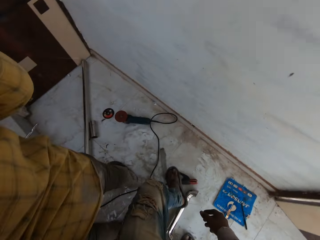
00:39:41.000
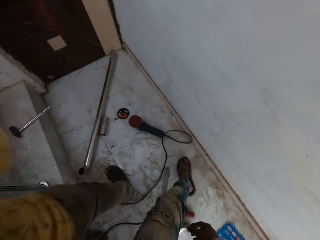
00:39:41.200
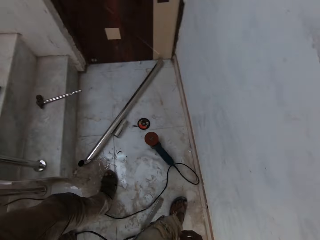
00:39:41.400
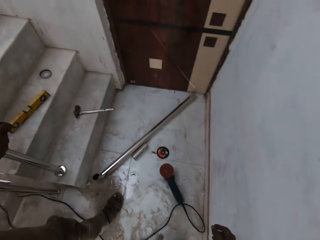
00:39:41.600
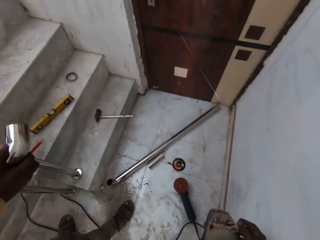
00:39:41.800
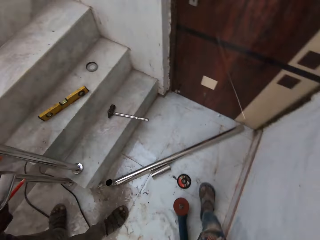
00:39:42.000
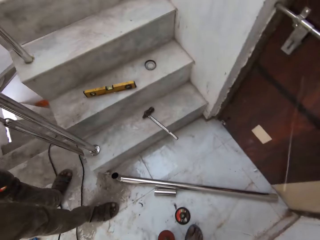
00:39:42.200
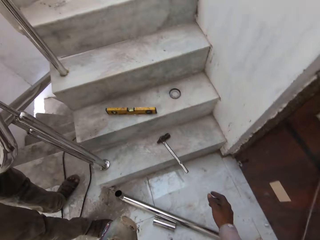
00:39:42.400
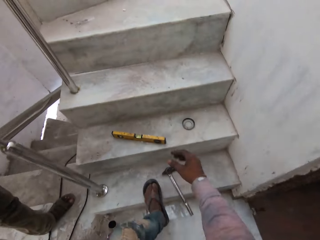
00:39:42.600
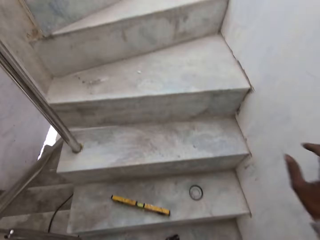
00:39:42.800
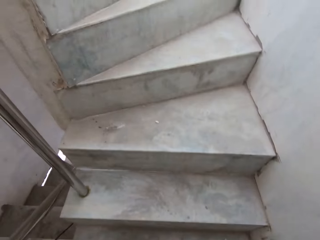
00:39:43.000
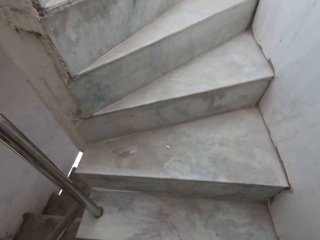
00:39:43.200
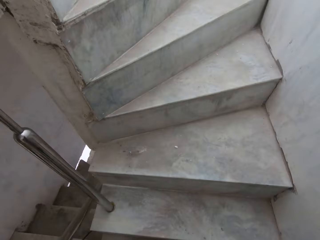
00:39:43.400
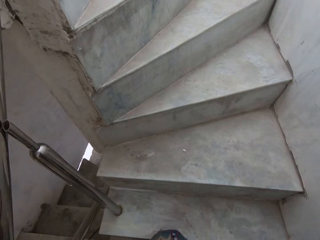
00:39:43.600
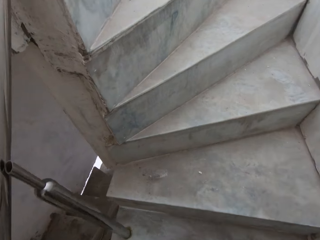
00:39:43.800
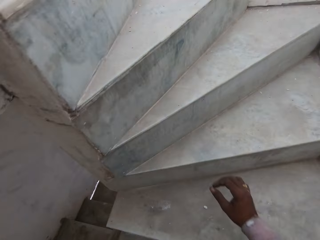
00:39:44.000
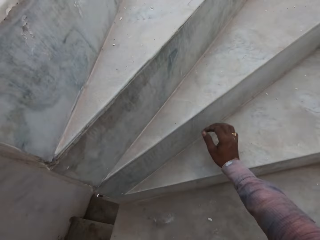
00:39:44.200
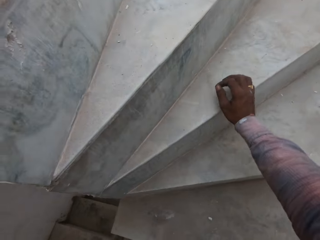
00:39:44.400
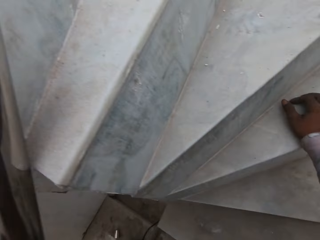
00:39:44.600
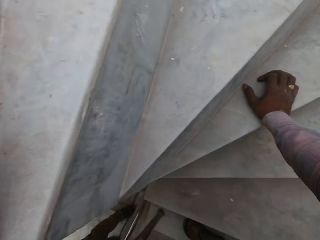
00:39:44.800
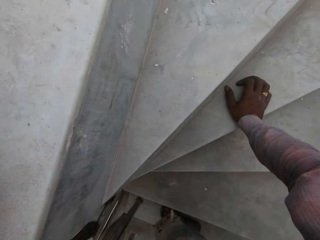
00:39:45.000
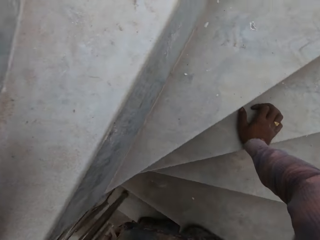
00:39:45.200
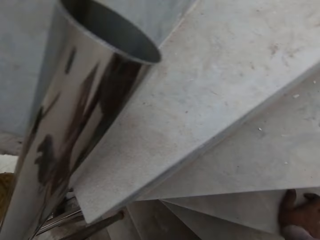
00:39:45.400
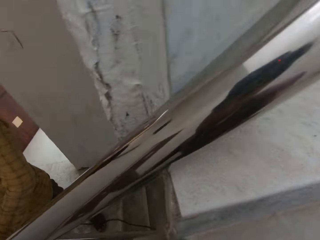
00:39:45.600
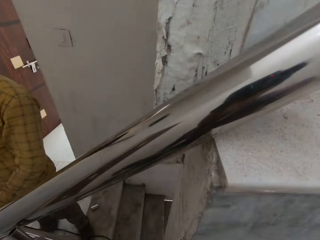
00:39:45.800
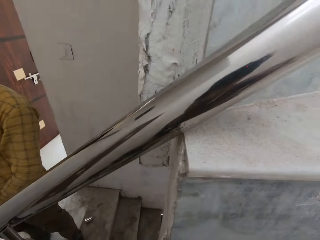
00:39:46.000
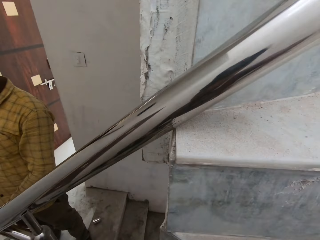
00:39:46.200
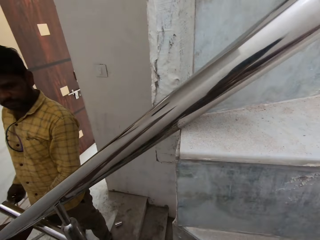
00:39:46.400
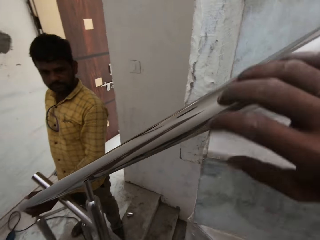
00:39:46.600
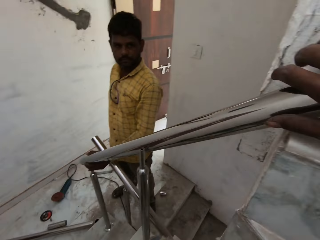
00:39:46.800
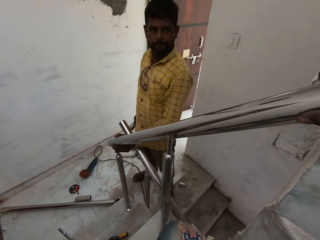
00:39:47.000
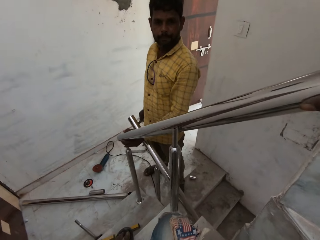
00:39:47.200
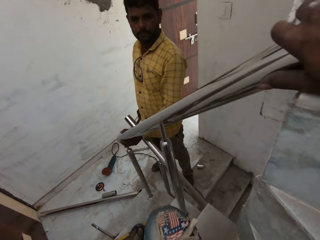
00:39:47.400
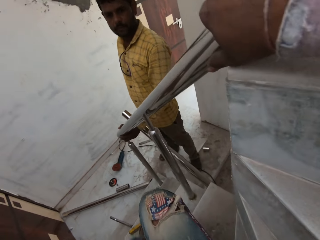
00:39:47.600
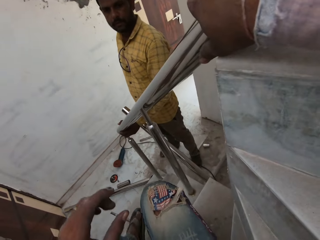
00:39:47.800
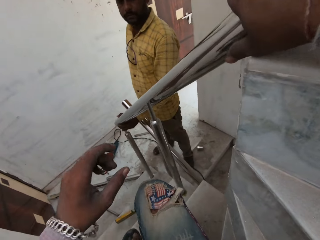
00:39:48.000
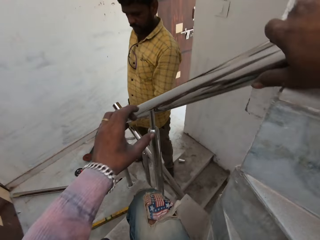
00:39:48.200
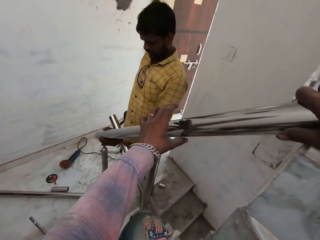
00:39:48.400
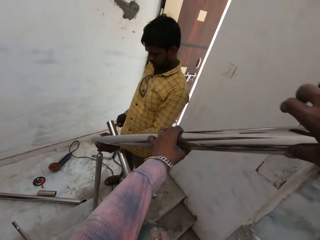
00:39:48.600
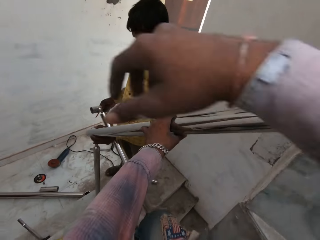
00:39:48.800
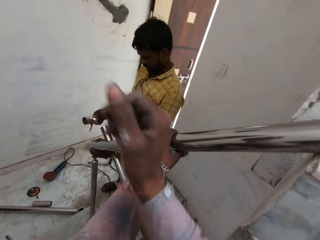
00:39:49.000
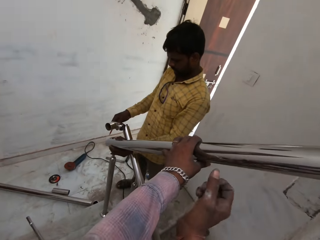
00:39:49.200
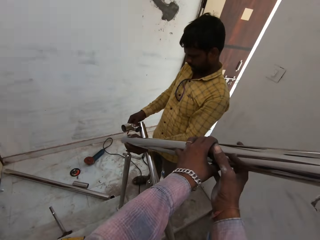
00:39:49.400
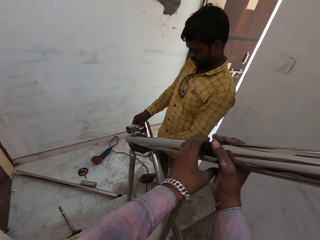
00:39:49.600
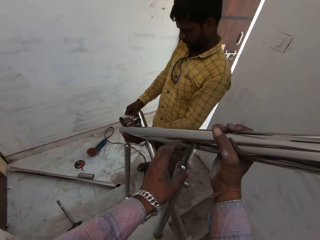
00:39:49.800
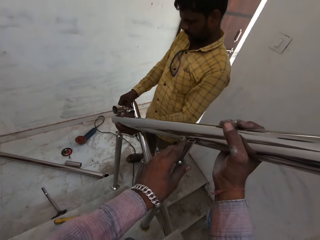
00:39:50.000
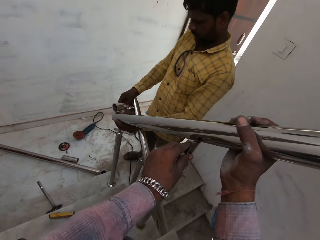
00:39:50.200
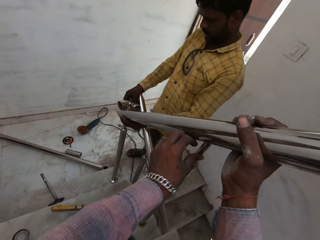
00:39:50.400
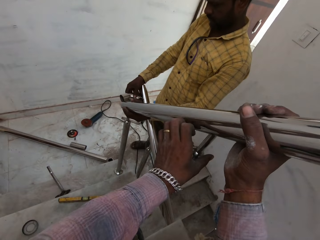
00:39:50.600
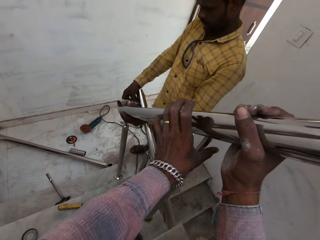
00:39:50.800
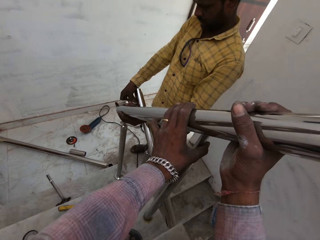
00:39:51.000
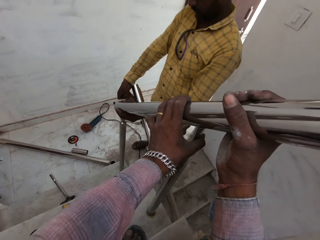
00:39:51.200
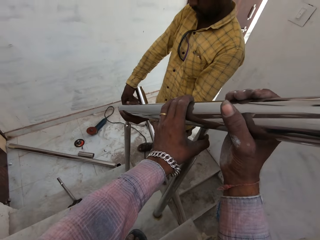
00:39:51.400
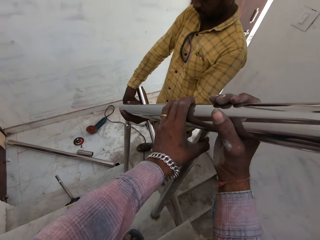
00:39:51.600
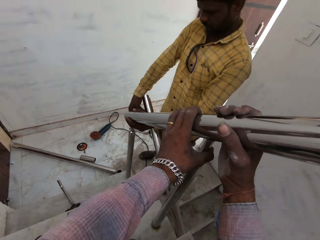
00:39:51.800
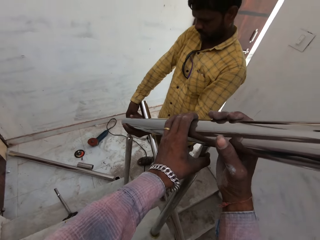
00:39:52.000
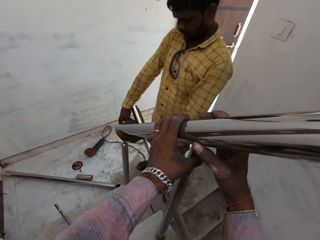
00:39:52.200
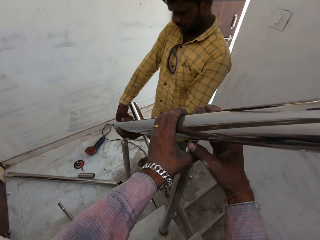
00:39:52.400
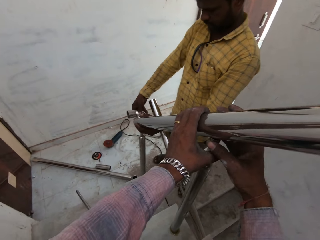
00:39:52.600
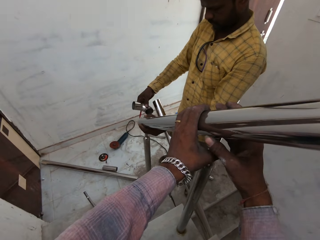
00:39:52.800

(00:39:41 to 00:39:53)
The camera wearer walks past a man. He walks around. He walks up the staircase. He places his right hand on the floor. He holds the staircase. He sits on the staircase. The man holds the metal handrail in his left hand. The camera wearer holds the metal handrail in his right hand. He holds the metal handrail in both hands. The man places the cut metal handrail on the metal handrail with his right hand. The man measures a small joint on the handrail.

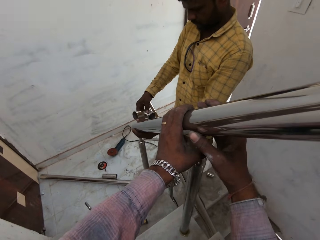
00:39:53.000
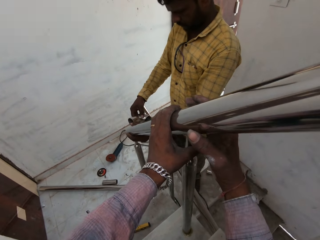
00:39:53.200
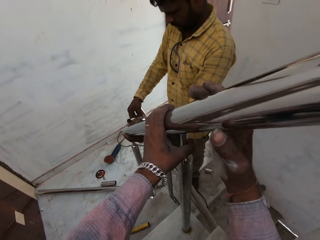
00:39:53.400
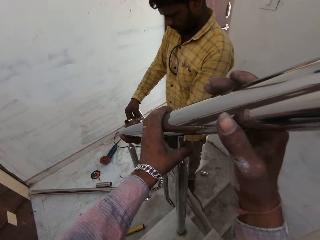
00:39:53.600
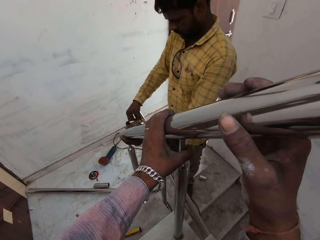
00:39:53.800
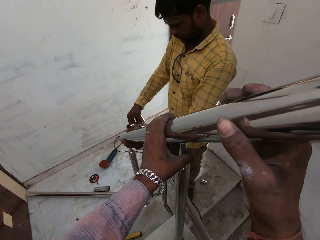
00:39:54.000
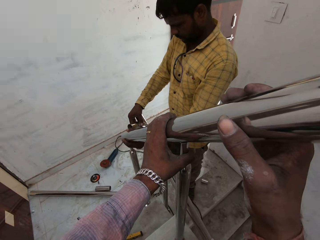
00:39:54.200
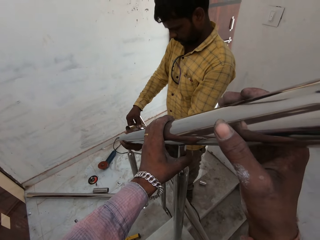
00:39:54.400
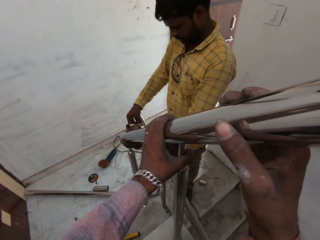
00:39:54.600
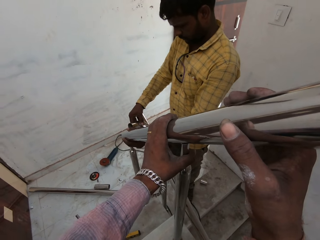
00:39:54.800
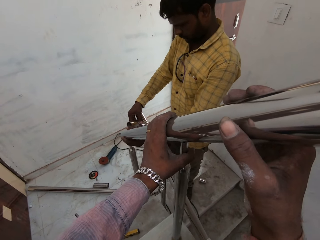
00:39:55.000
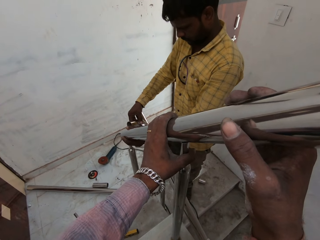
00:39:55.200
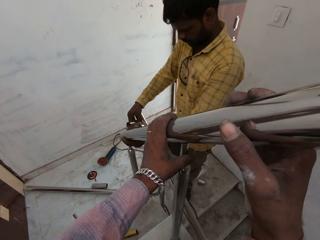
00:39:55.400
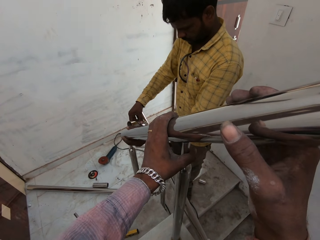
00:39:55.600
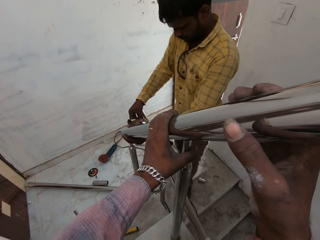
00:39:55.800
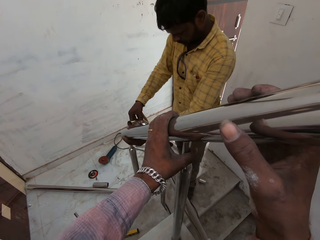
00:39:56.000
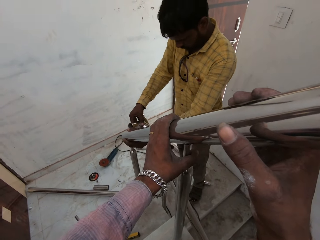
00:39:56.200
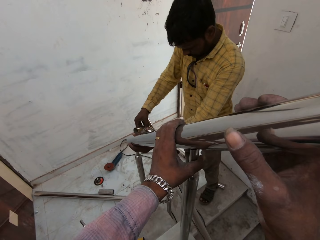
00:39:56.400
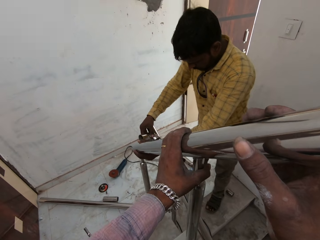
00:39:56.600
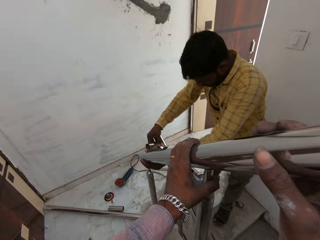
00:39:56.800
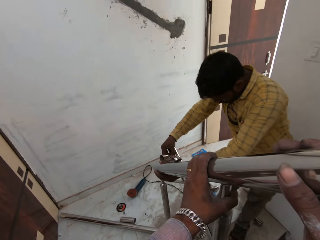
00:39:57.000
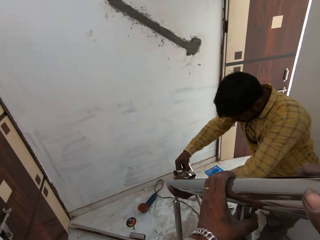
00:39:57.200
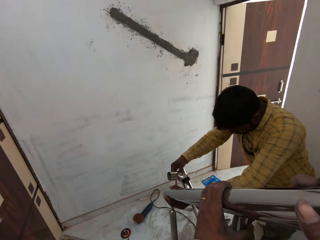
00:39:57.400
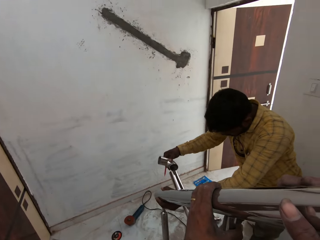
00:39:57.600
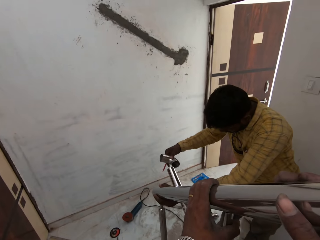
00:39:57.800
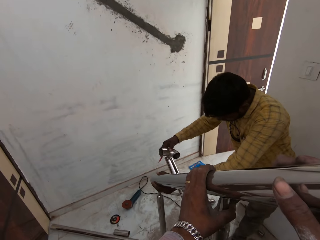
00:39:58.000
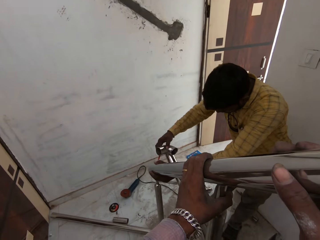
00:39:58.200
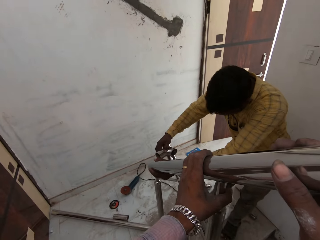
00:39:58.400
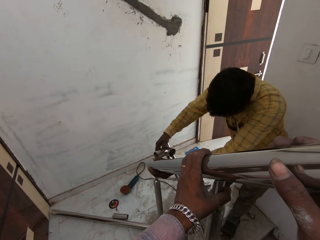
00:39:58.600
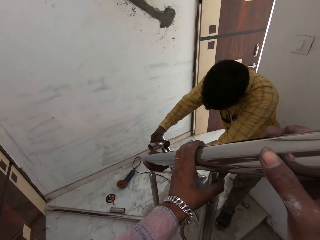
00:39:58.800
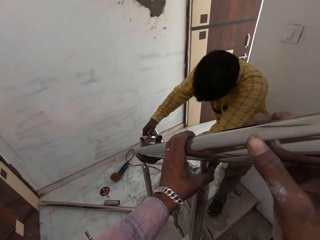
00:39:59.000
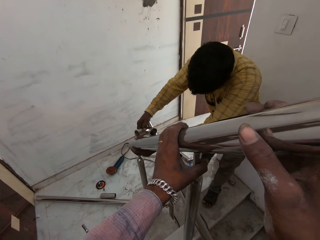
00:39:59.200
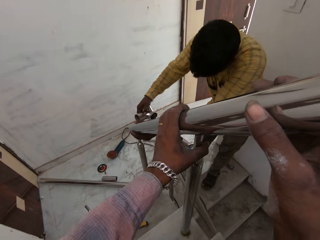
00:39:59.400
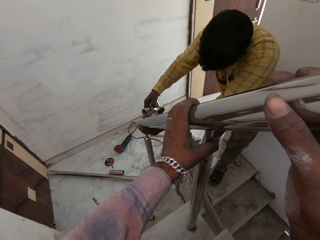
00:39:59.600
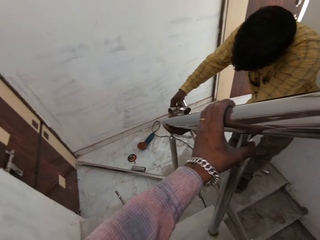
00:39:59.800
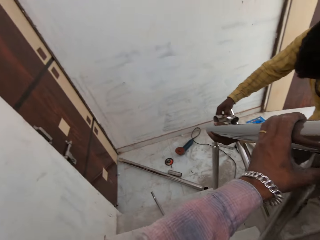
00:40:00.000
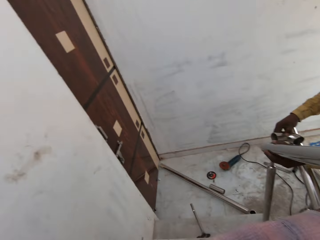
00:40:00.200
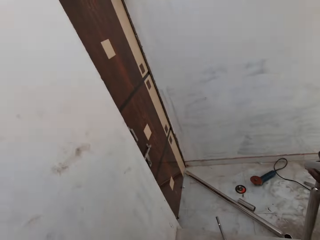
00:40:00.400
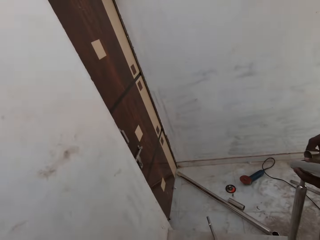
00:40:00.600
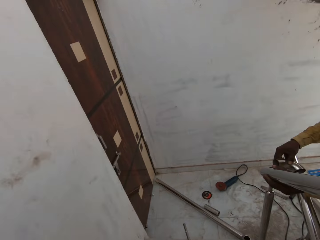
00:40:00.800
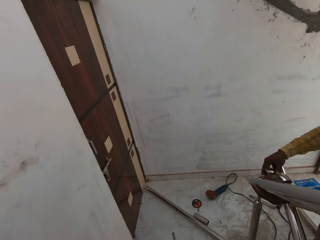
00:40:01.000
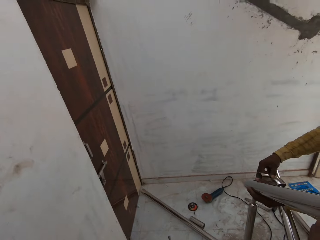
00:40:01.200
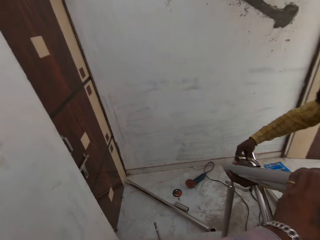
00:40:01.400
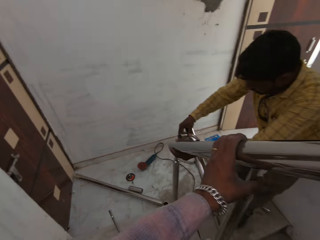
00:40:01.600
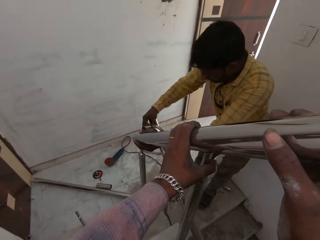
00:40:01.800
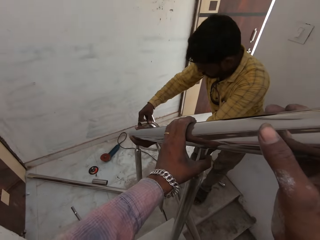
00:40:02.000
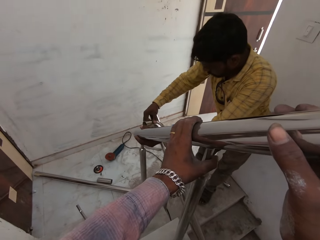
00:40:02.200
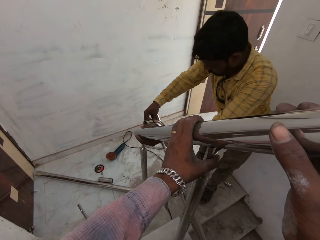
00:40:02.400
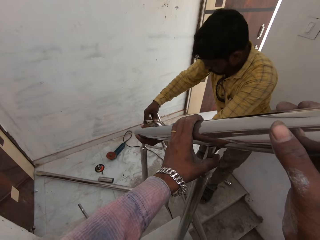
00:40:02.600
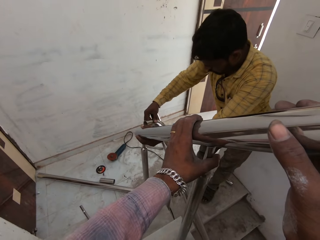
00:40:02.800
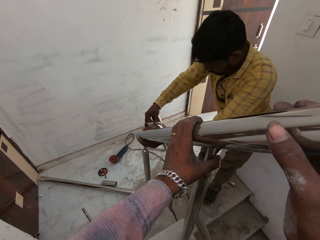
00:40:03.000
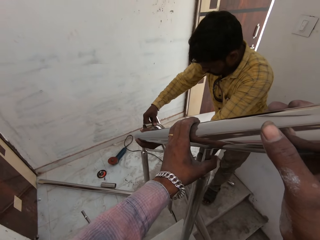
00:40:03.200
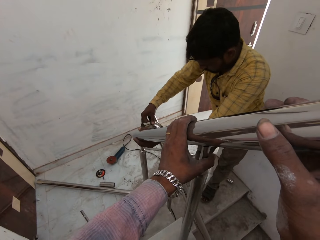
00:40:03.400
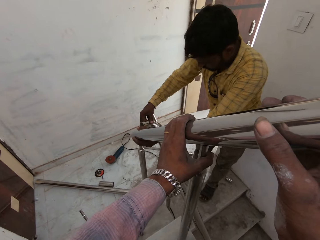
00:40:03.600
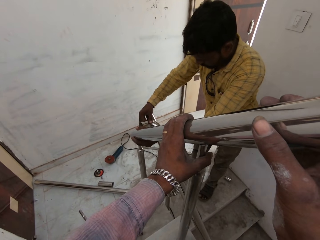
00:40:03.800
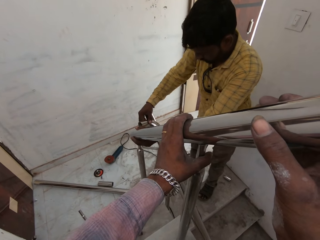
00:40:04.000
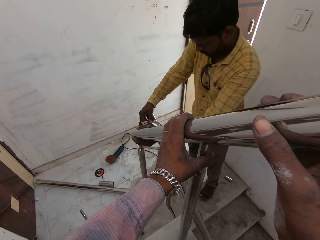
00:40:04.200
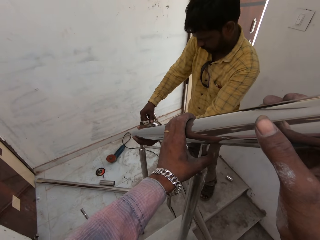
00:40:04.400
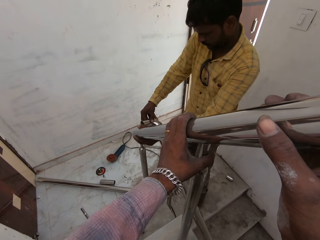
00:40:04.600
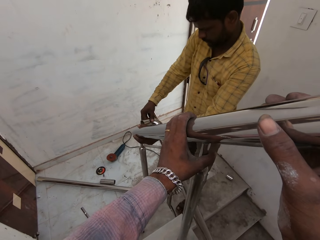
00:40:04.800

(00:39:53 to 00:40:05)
The camera wearer moves his hand on the handrail. He speaks to a man. The man lifts the joint. The man places the cut metal handrail on the metal handrail with his right hand.
